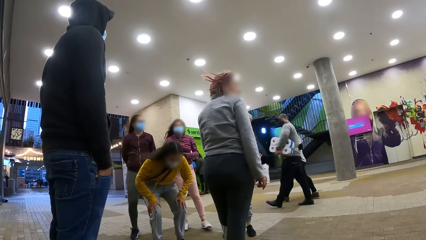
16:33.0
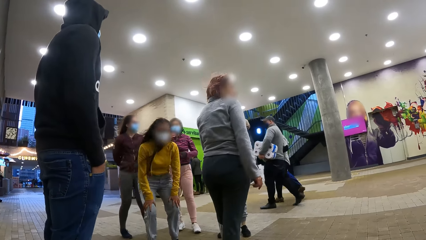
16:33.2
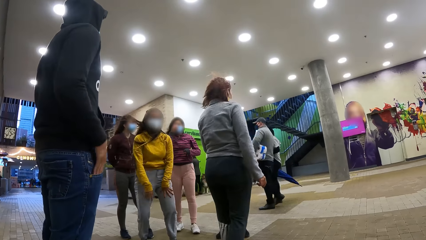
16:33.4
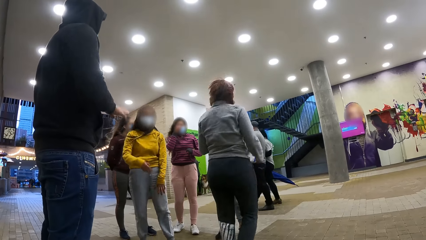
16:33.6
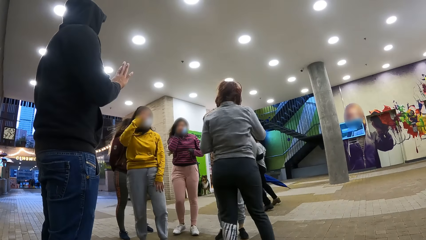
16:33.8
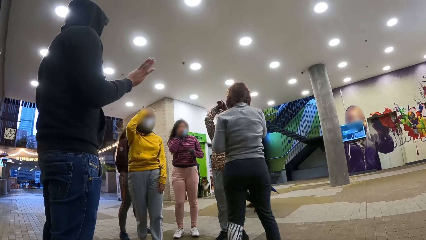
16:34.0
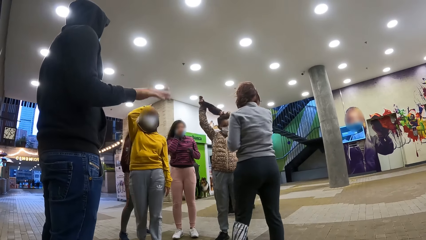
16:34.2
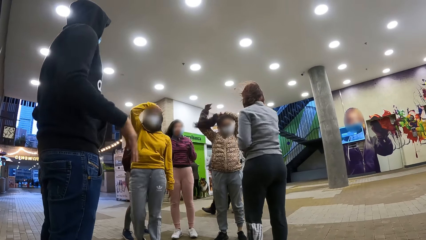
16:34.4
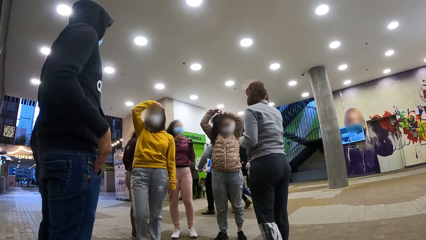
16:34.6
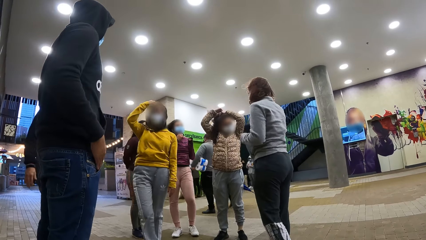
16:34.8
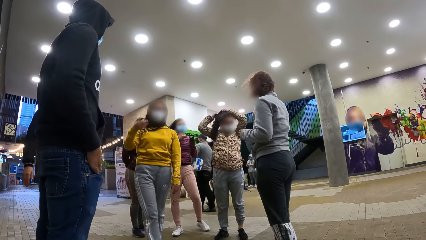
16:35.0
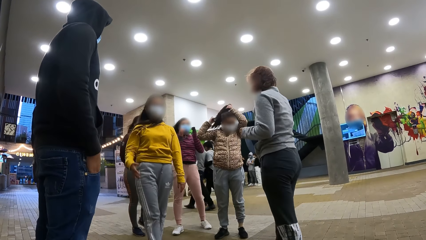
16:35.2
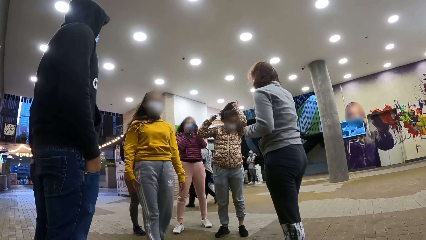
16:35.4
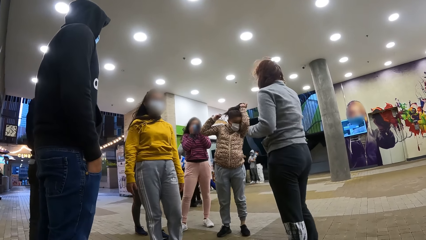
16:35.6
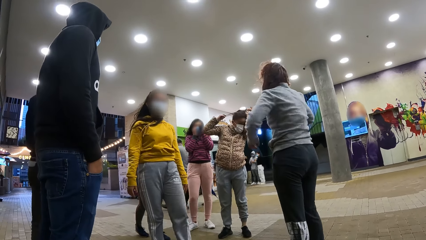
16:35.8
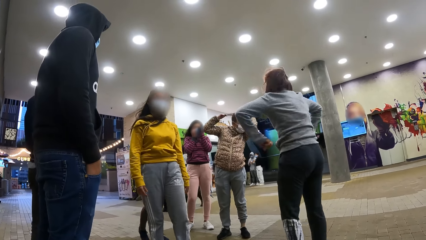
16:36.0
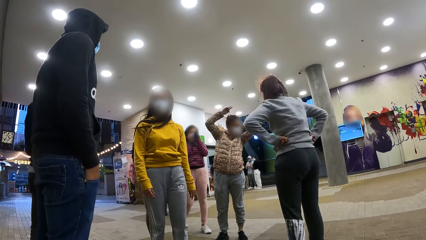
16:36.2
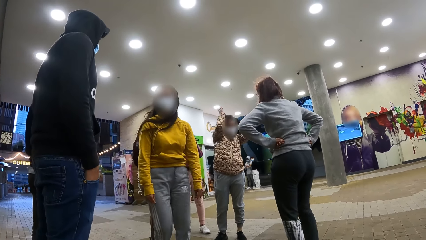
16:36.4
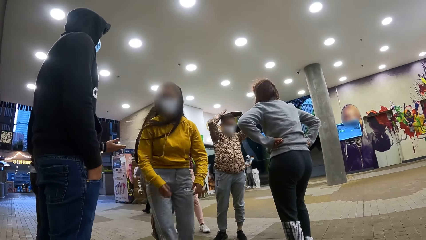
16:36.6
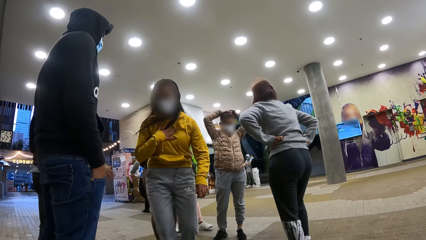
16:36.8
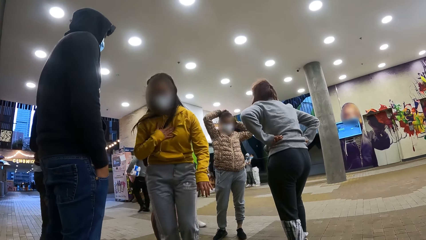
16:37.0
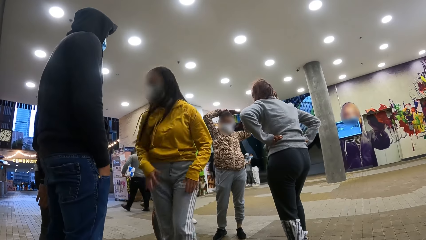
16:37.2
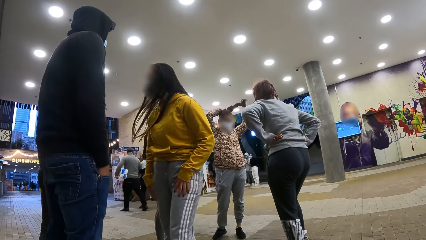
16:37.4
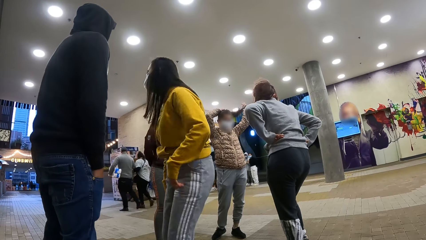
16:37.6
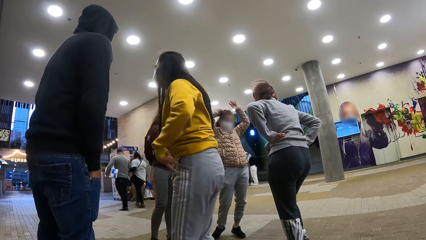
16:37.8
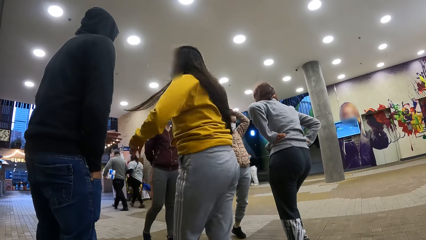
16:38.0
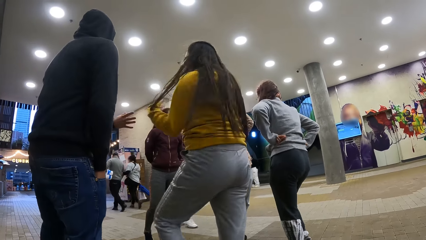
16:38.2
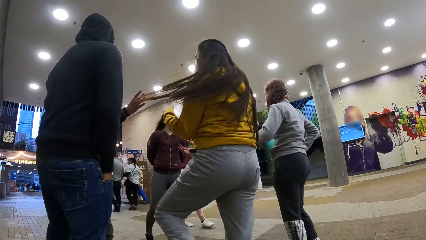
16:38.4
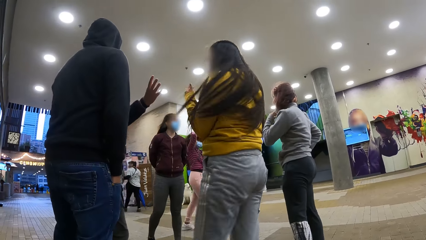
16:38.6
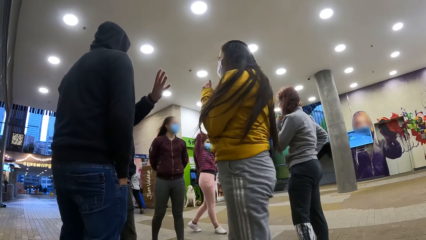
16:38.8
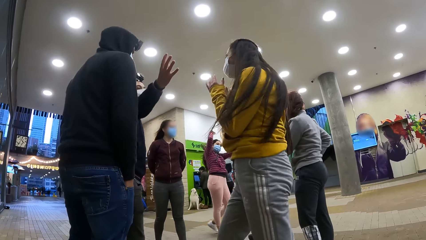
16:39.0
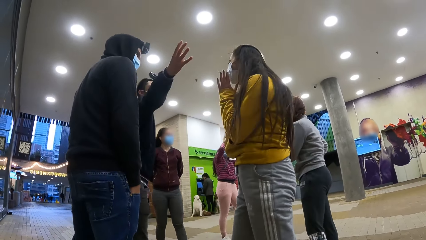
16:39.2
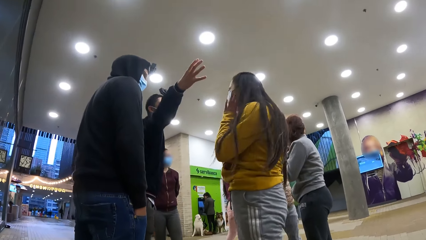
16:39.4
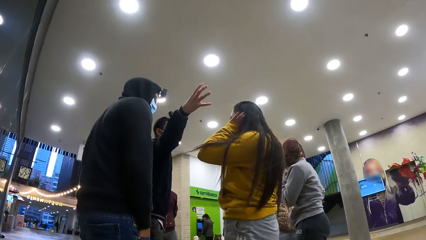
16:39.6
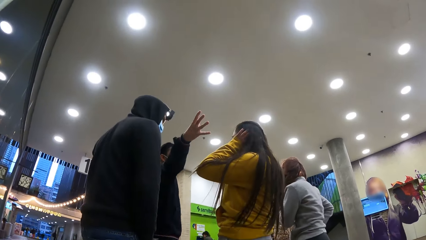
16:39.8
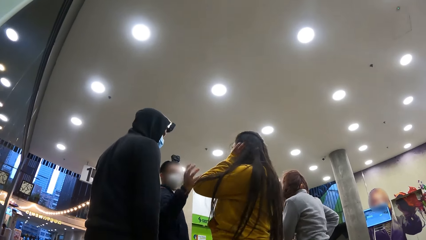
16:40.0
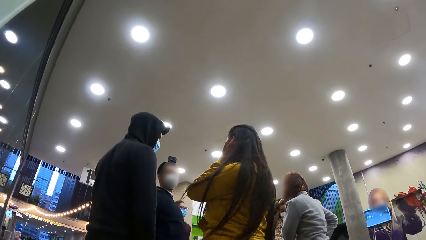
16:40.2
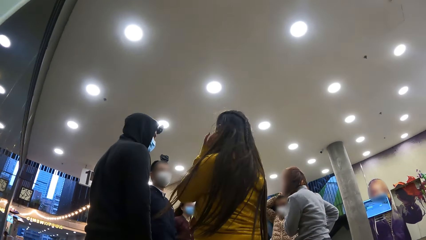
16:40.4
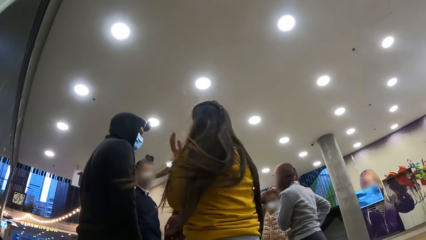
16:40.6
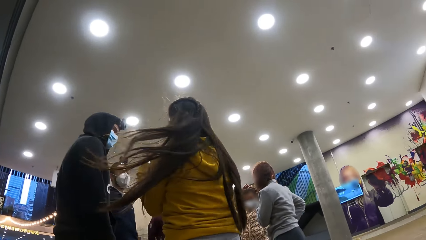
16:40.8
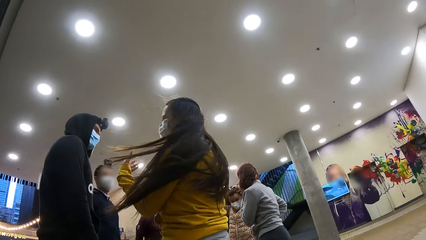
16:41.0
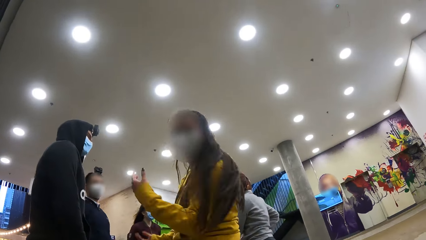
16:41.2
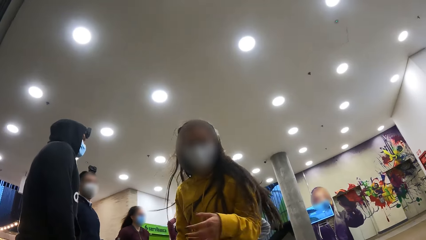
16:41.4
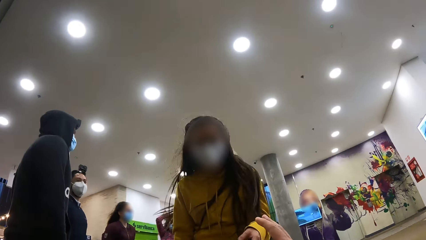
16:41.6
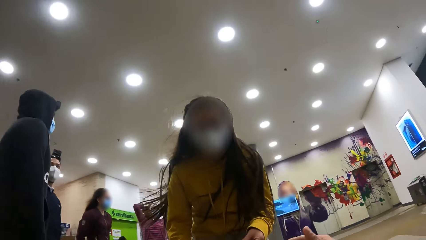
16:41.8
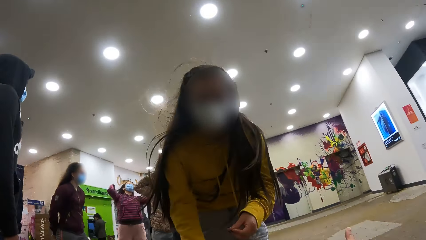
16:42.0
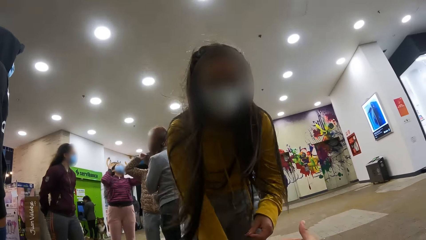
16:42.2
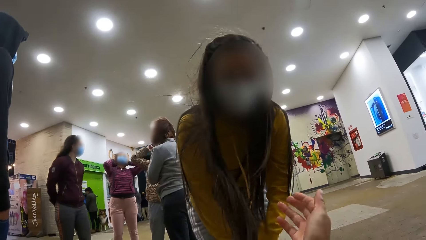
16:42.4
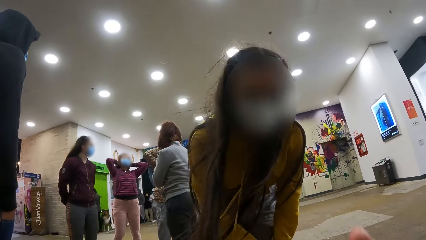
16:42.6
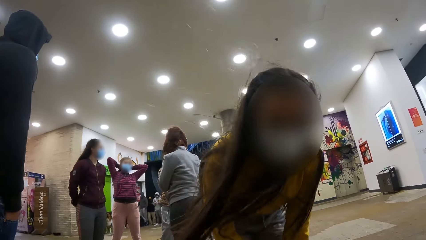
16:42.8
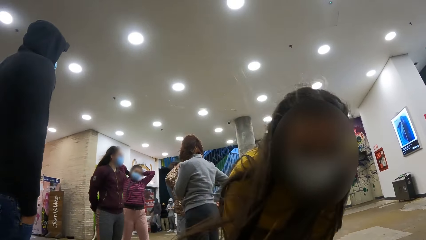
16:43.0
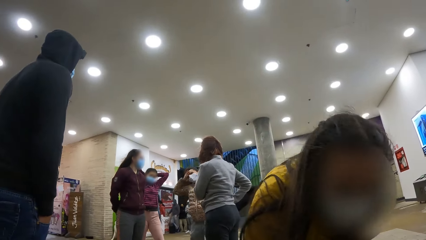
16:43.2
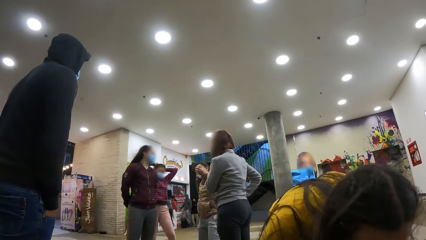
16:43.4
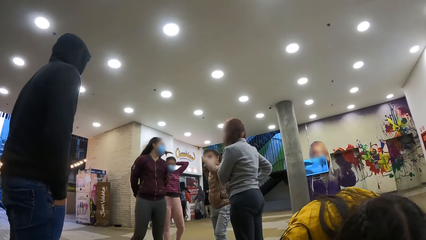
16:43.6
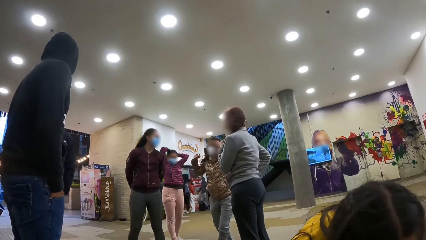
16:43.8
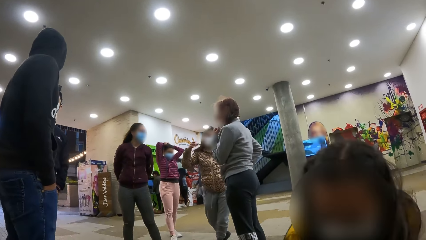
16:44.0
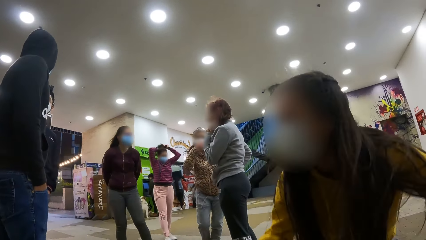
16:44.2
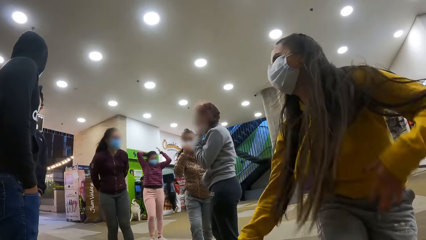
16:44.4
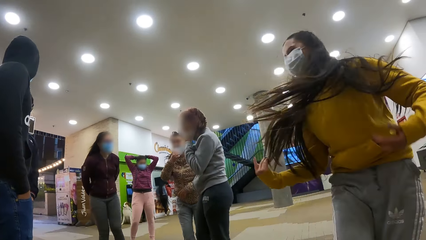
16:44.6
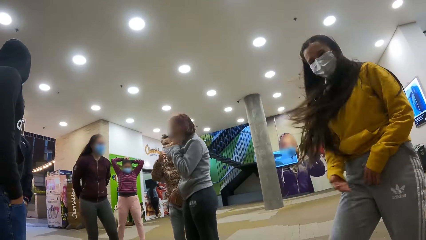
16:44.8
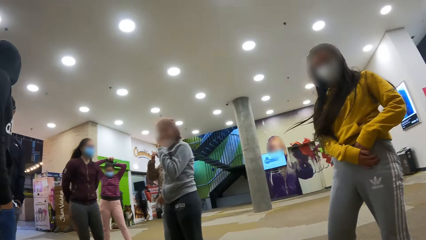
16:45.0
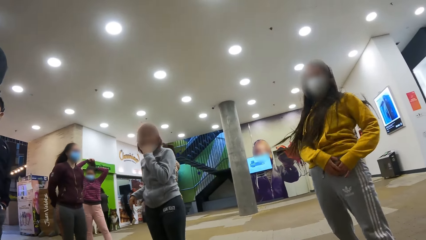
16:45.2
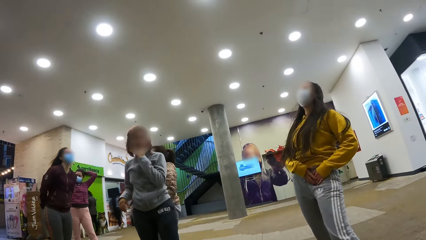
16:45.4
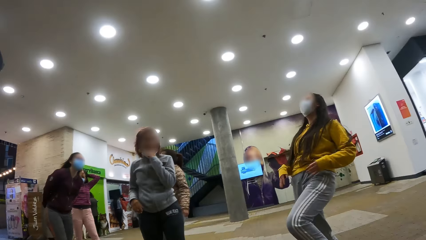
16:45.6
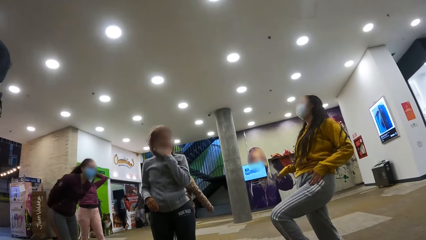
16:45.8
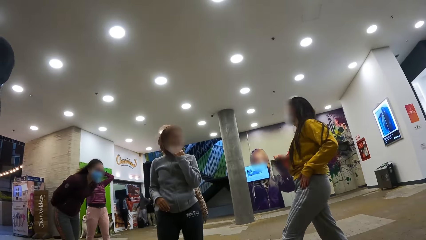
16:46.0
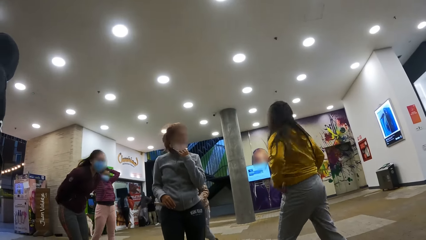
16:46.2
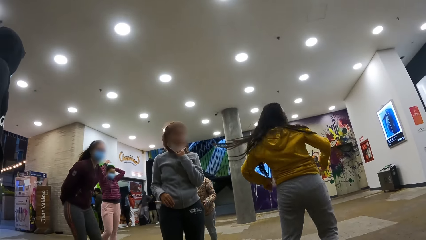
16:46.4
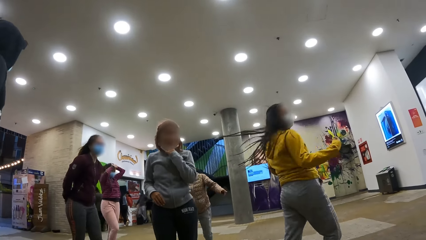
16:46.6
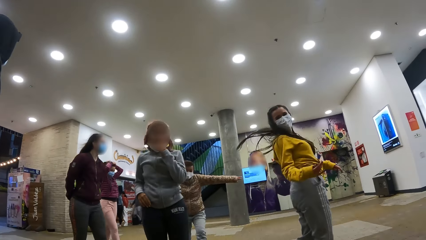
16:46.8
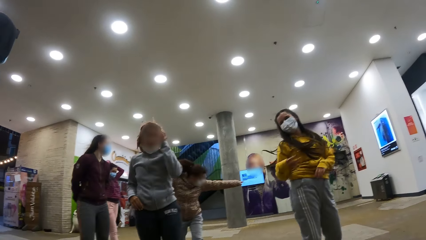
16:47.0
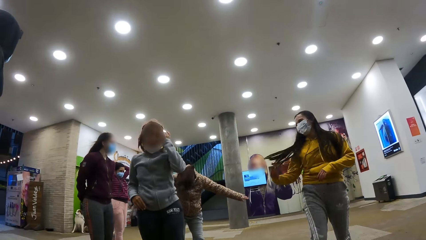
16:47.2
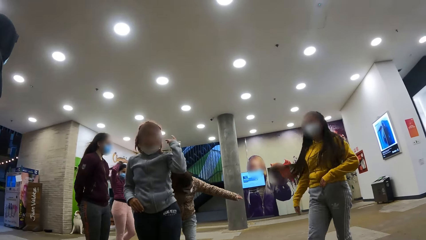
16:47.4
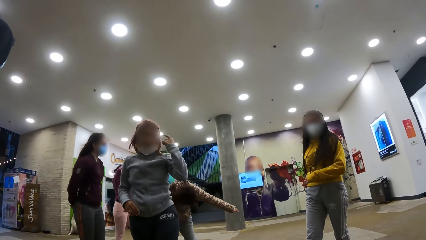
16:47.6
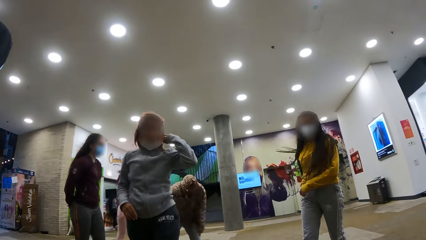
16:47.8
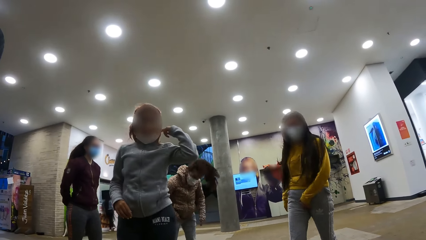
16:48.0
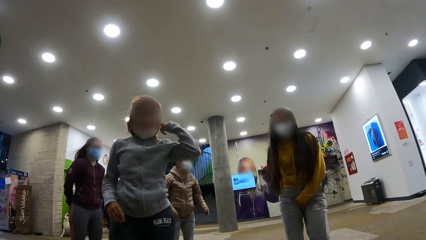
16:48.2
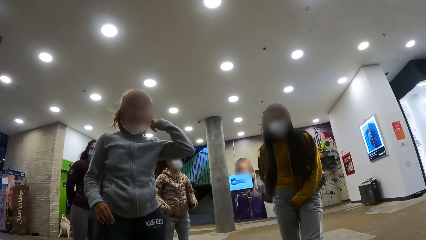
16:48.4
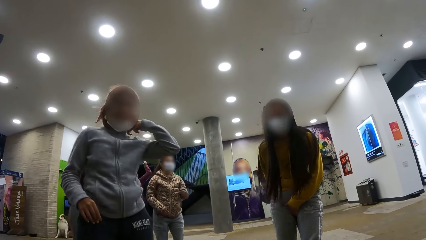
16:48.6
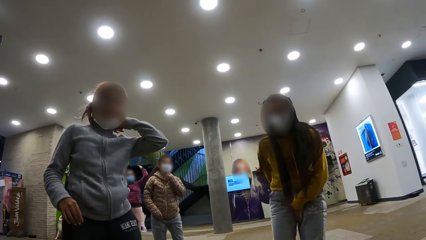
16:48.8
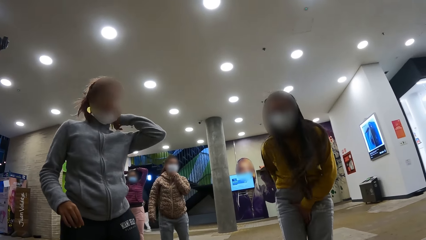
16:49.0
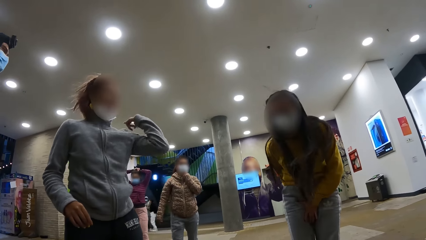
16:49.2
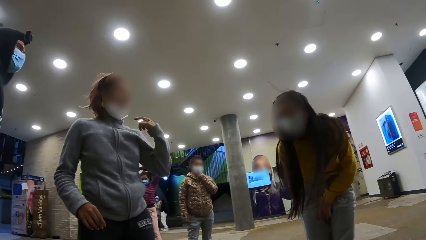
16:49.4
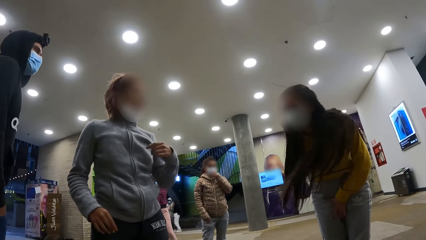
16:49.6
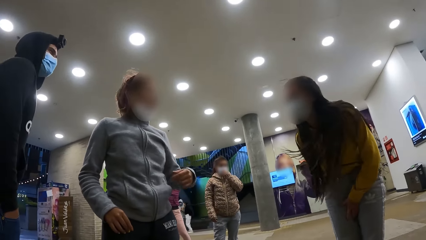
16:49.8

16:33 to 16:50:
The camera wearer interacts with people. They stare at the dance crew. They interact with a person.
